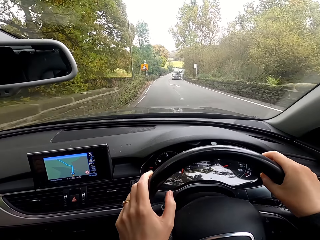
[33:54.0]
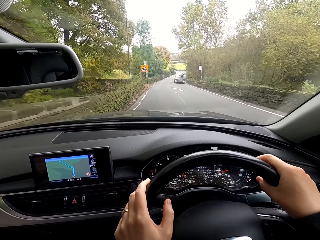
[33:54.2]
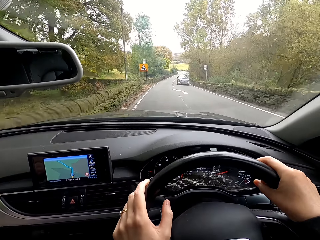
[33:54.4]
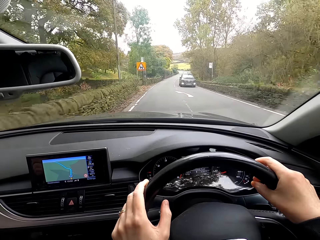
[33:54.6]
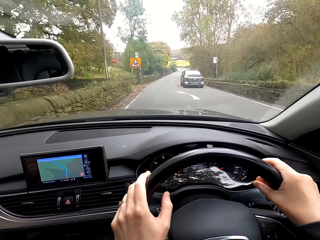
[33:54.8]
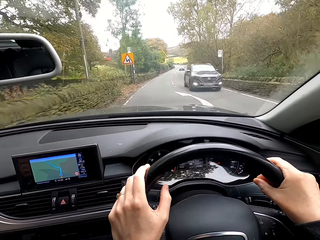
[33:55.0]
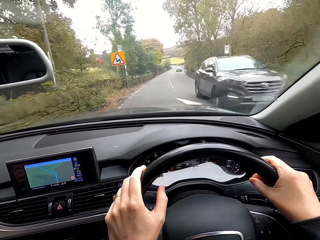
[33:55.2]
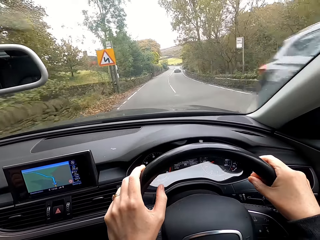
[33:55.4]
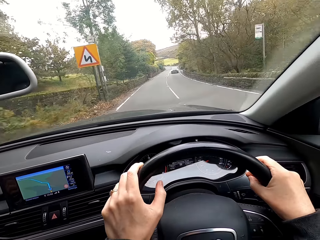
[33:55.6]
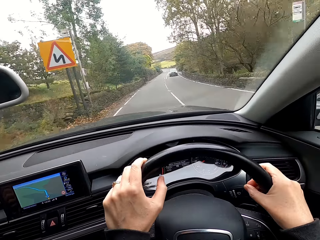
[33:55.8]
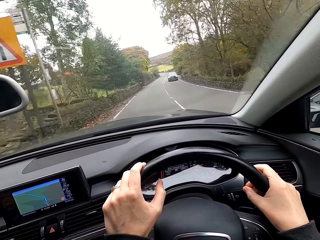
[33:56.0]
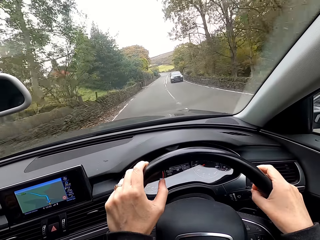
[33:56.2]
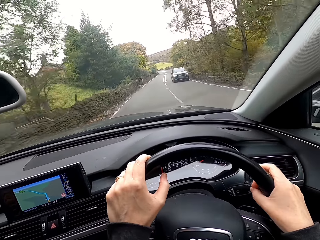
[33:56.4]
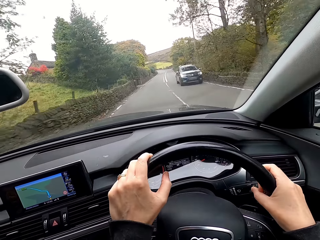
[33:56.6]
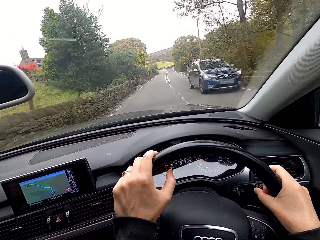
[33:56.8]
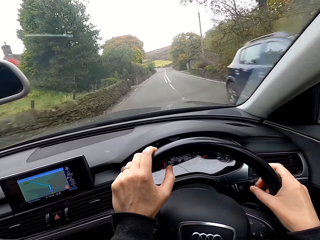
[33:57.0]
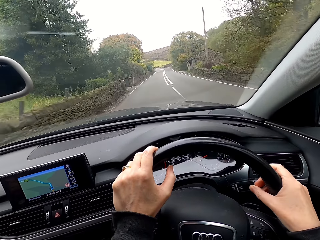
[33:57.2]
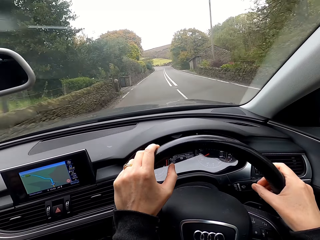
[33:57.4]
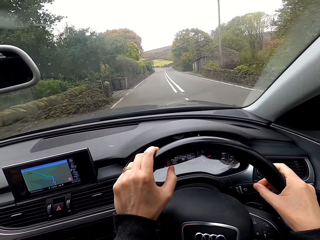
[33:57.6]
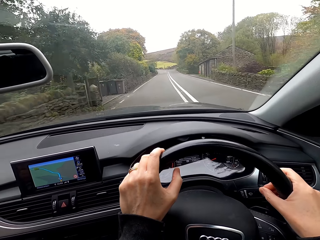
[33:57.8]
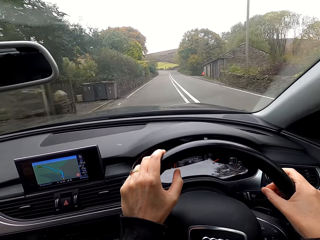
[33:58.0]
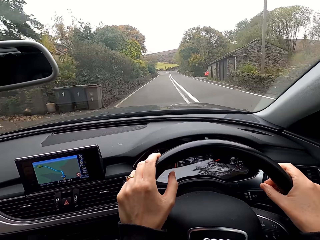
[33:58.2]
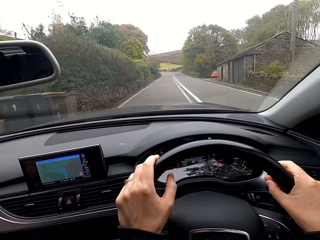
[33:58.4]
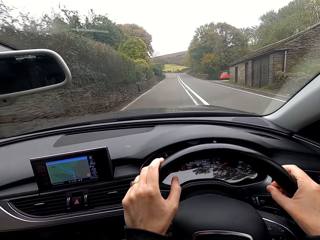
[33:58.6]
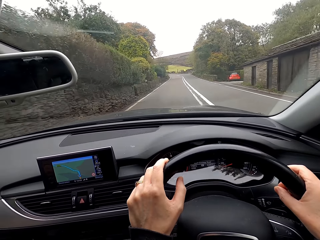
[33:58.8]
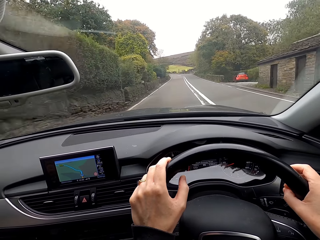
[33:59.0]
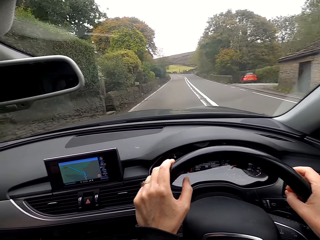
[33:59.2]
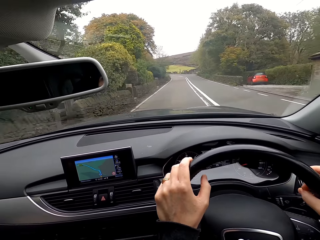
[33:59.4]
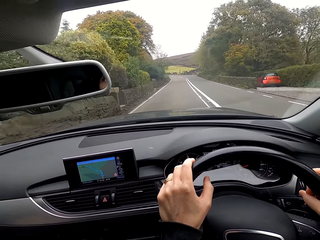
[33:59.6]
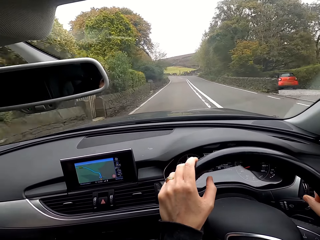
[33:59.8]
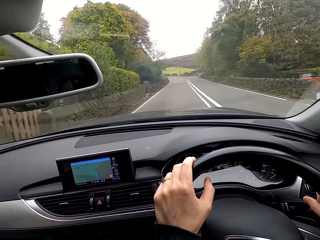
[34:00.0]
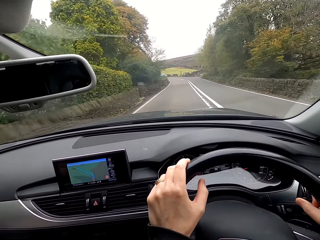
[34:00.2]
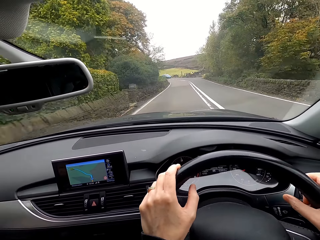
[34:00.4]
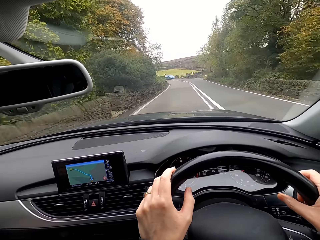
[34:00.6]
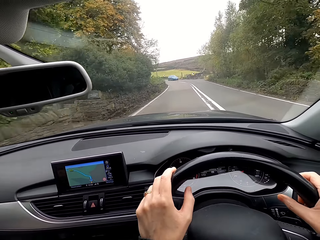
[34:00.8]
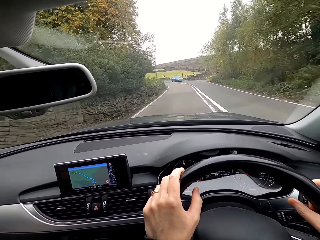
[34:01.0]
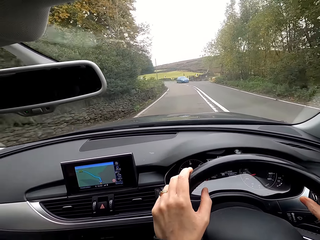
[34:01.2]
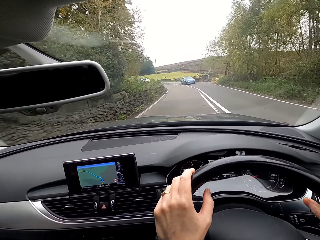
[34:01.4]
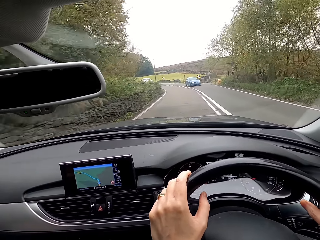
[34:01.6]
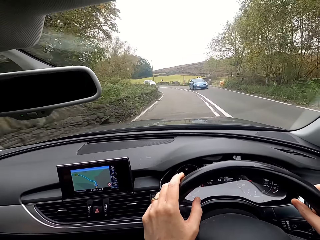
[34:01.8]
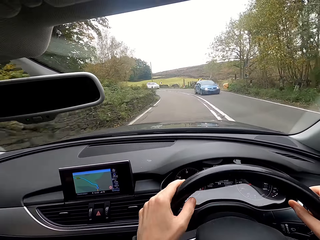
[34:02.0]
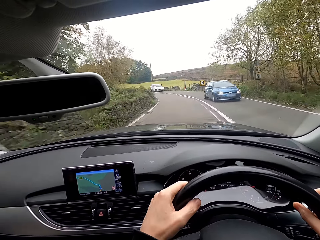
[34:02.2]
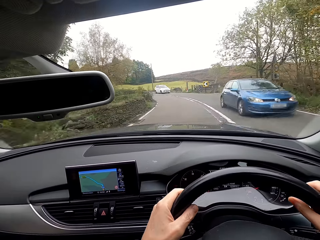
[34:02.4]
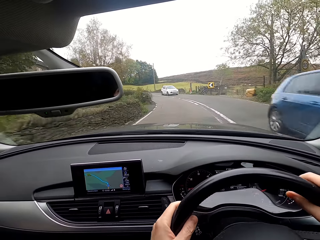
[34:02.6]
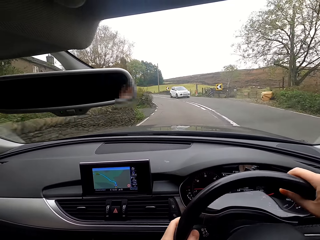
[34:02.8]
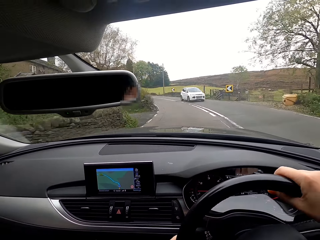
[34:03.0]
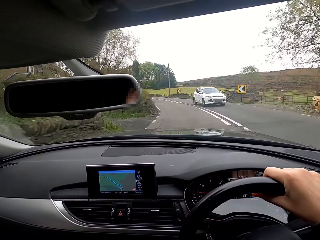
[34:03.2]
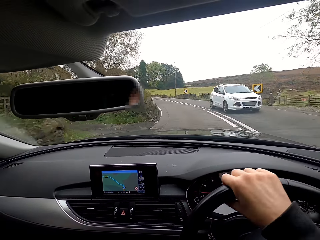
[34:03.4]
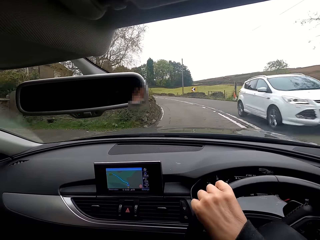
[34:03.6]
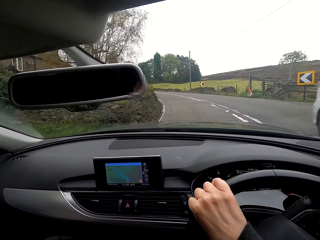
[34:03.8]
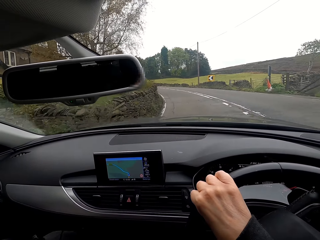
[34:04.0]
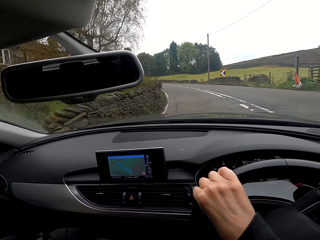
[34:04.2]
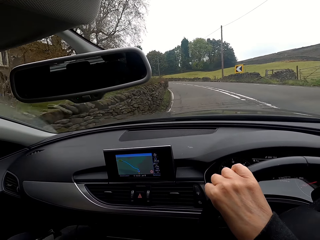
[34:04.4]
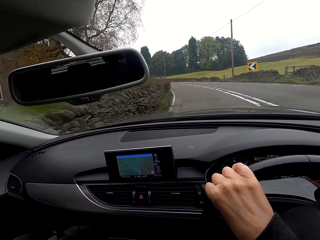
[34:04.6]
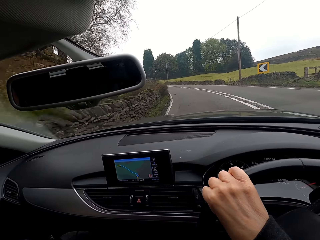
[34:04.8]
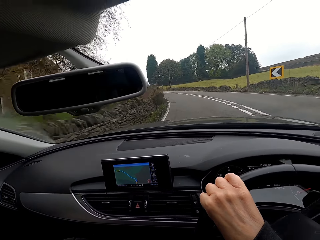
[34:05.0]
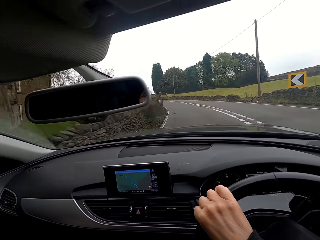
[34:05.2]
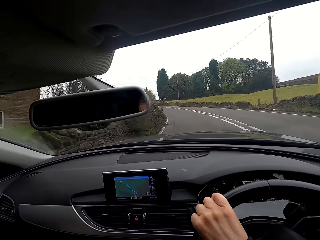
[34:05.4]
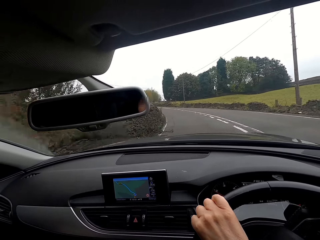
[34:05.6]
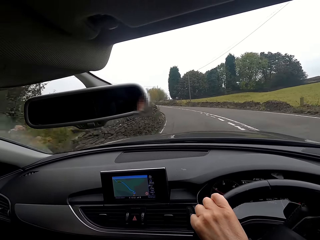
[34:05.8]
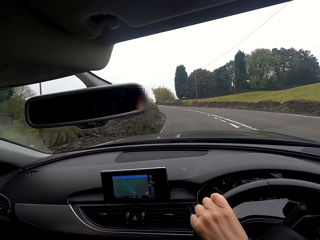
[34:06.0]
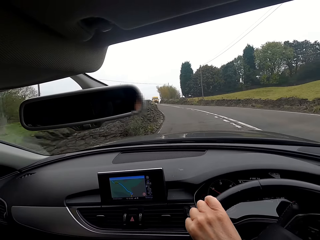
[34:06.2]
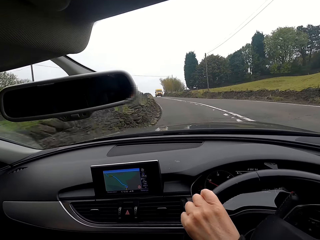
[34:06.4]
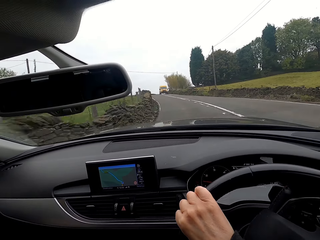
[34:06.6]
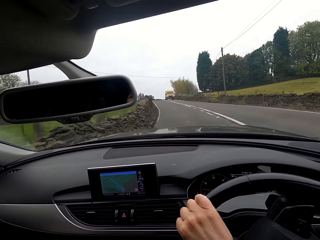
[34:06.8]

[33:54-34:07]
An SUV drives past the camera wearer repeatedly. A saloon car drives past them.

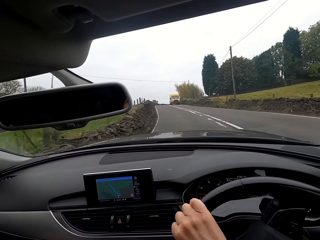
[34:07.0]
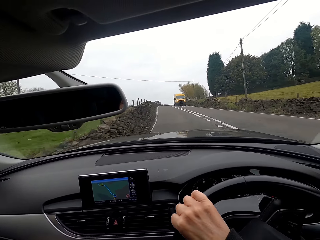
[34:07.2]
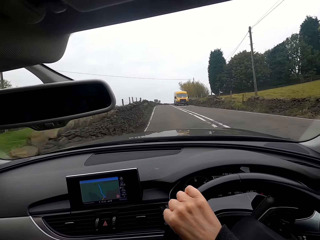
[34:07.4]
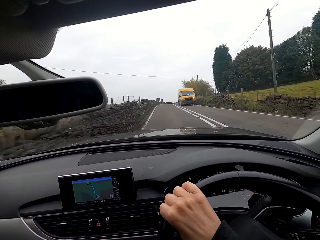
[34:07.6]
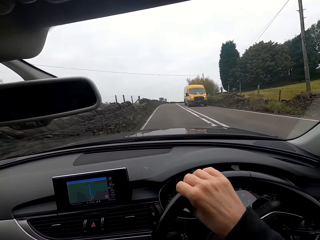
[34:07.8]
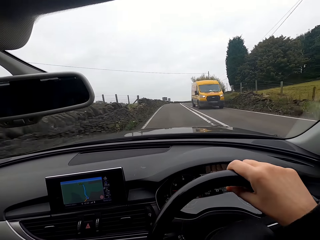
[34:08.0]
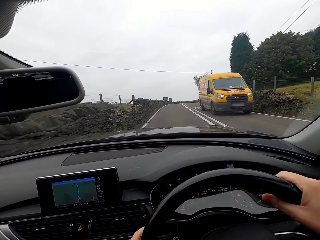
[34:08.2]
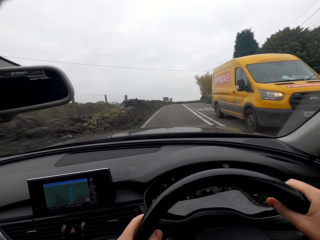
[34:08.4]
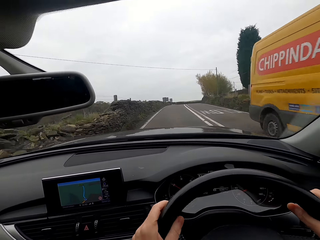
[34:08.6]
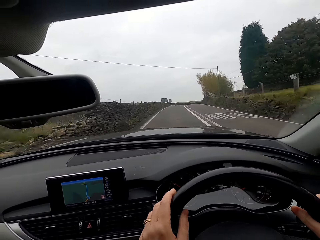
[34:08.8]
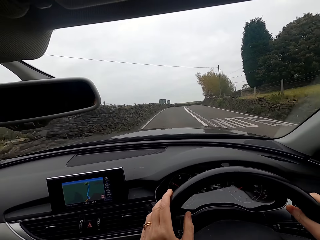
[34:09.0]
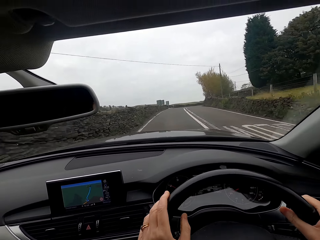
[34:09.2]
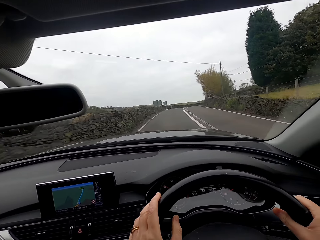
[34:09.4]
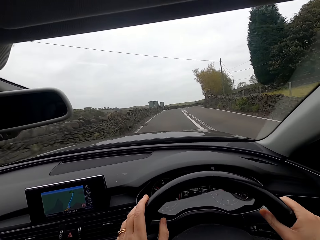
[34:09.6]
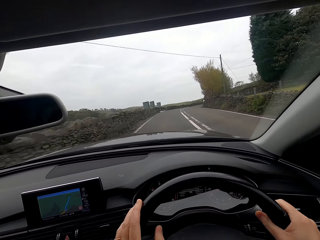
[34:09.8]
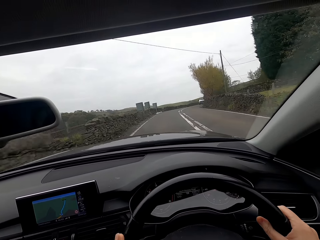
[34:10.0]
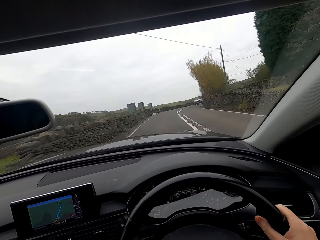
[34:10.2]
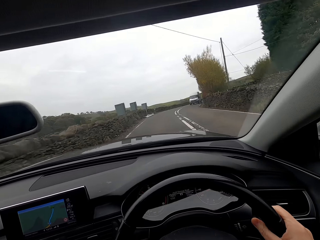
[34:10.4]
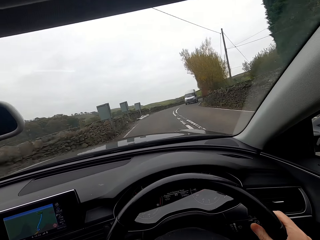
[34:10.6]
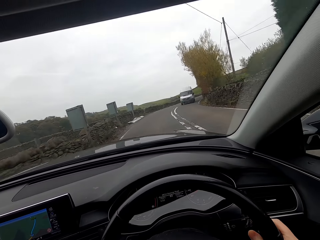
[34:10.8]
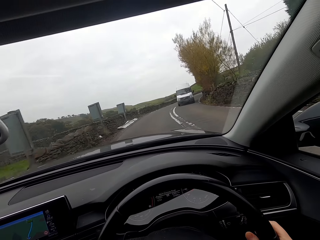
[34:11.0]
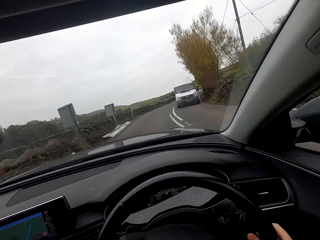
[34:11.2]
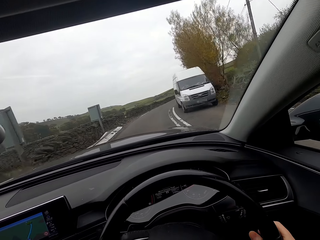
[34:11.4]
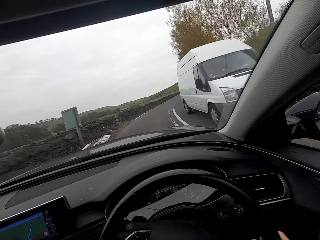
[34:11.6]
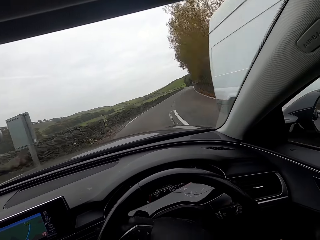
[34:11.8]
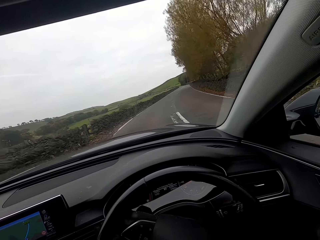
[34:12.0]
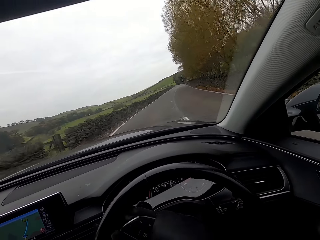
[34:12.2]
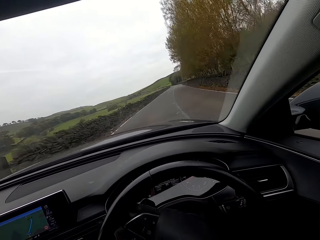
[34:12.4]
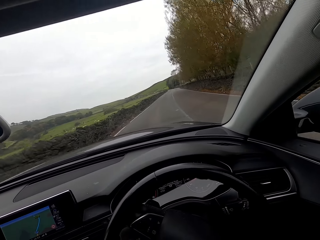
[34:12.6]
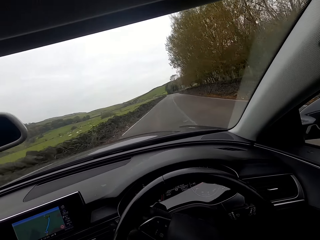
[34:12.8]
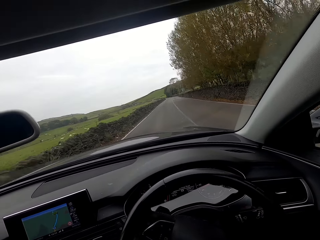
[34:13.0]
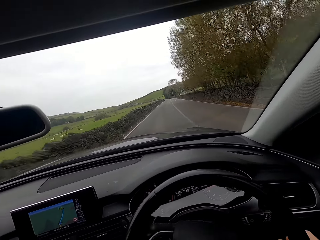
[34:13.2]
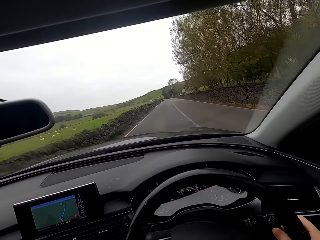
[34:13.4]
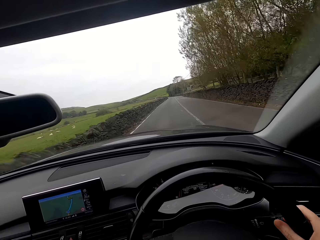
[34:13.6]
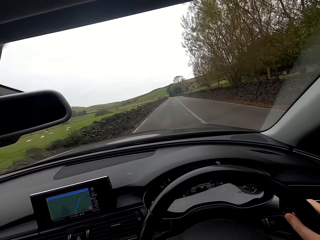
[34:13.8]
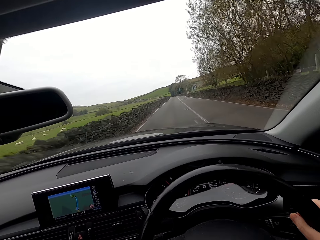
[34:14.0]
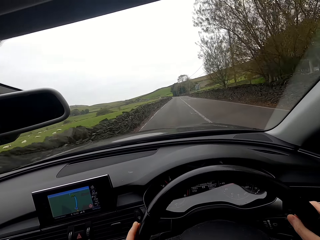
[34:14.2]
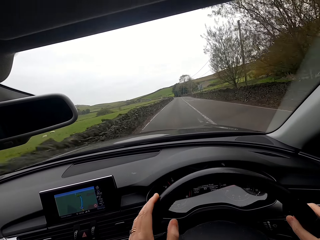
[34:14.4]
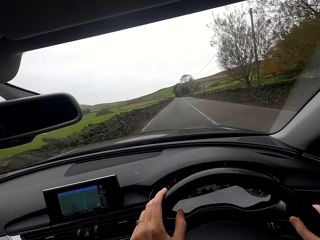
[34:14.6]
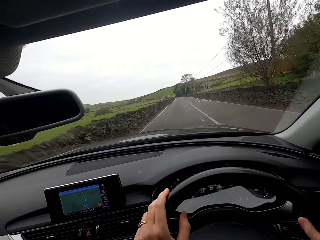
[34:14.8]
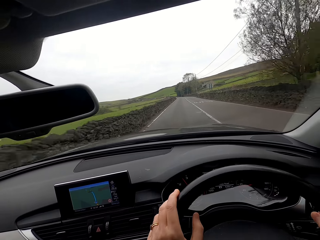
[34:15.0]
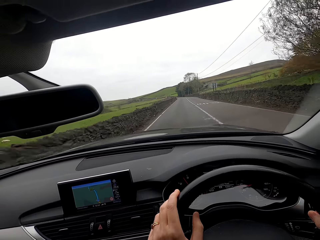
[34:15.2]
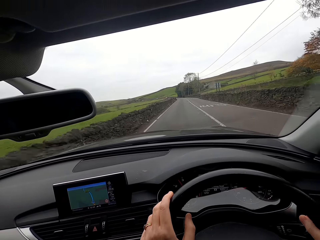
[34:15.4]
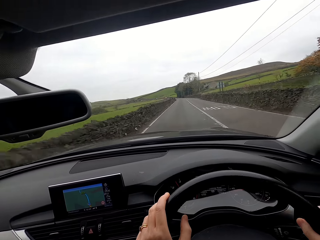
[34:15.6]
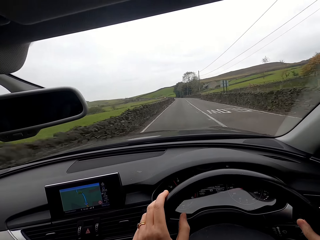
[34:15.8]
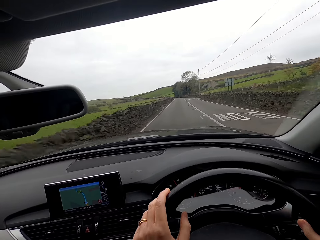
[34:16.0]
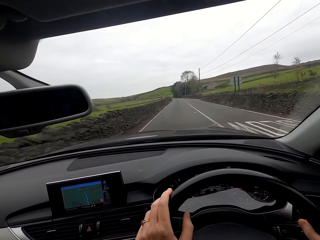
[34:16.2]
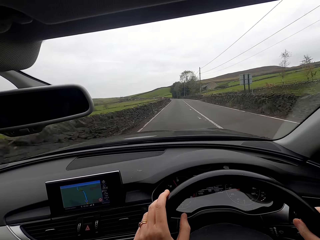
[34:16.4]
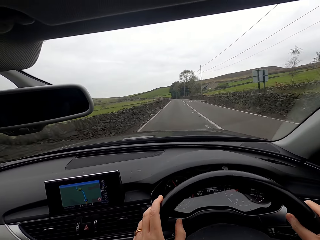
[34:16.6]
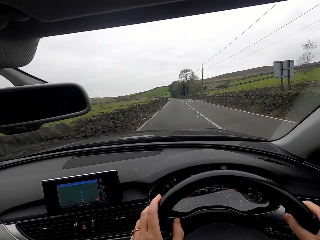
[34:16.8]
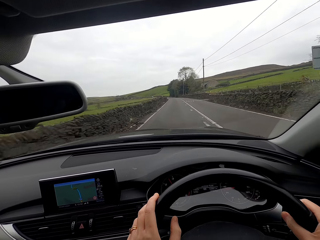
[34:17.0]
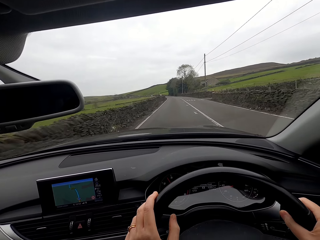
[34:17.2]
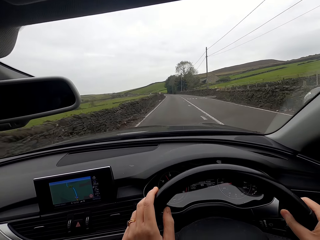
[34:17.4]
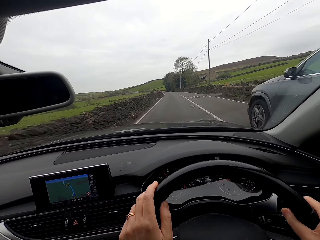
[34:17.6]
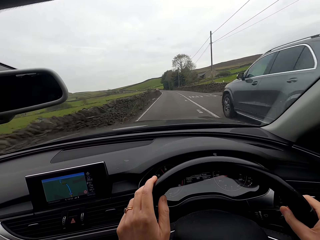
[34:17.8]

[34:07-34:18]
A van drives past the camera wearer. A van drives past them again.
